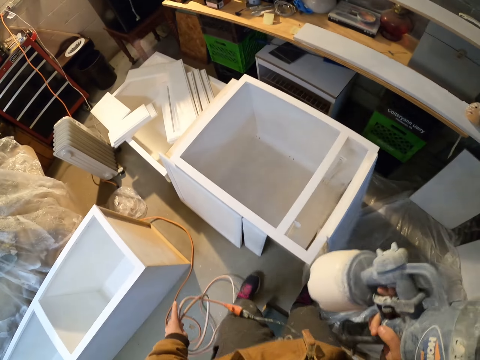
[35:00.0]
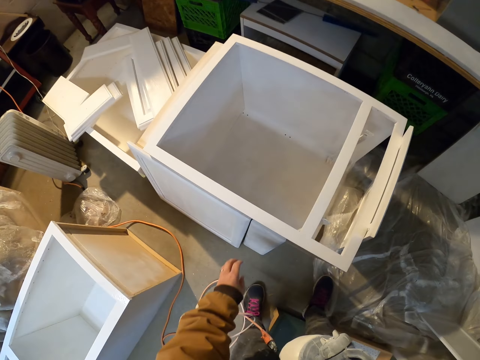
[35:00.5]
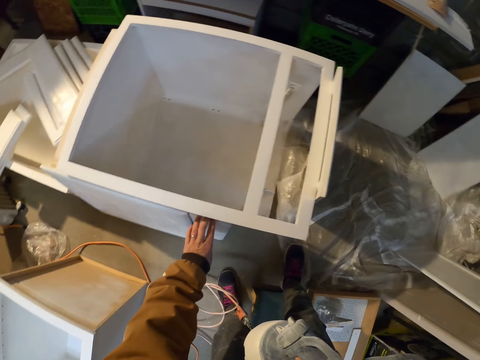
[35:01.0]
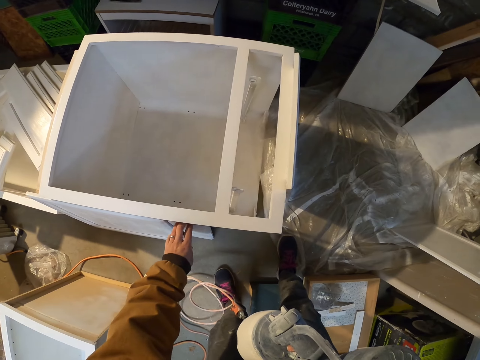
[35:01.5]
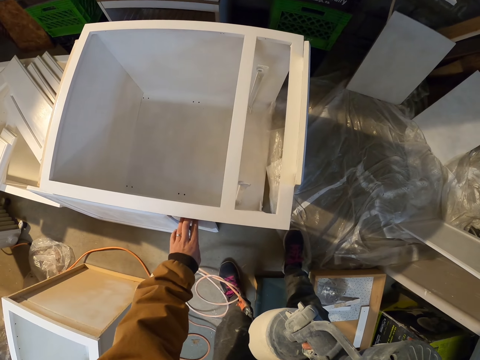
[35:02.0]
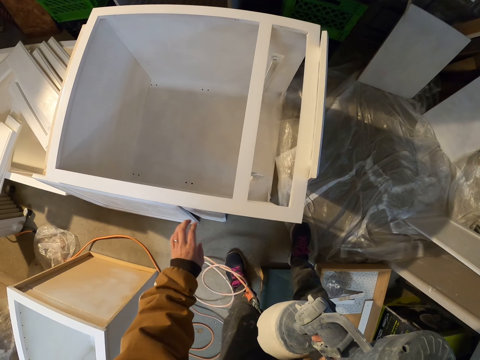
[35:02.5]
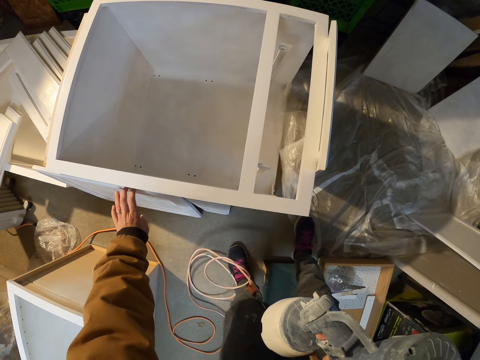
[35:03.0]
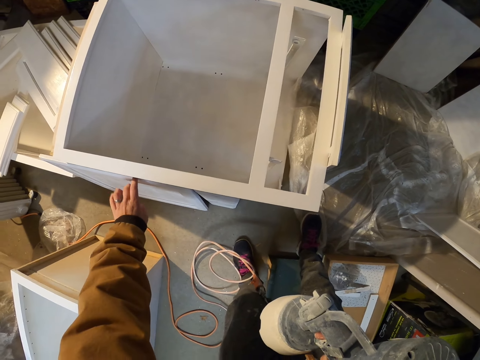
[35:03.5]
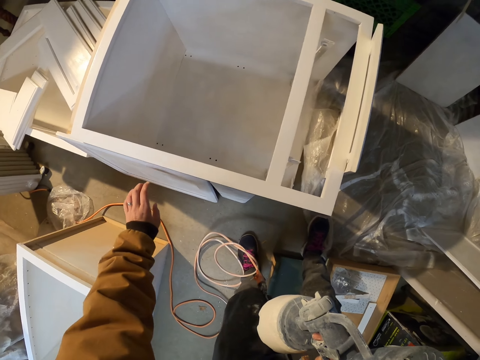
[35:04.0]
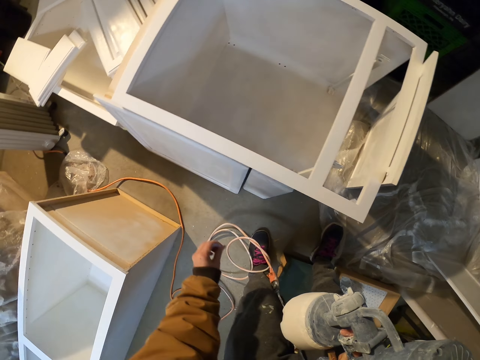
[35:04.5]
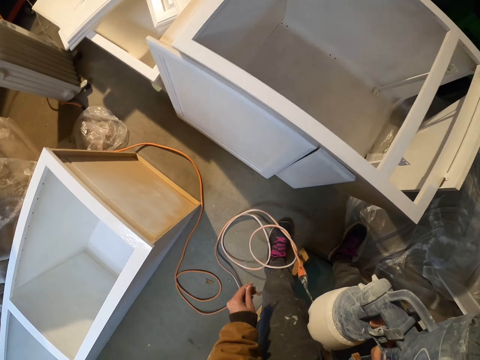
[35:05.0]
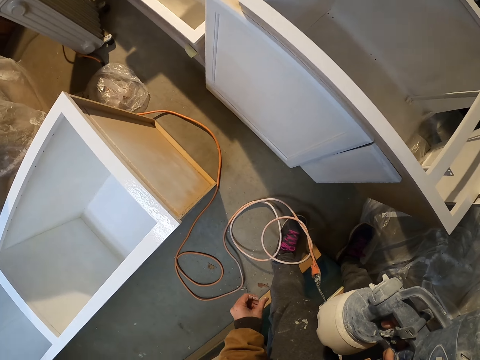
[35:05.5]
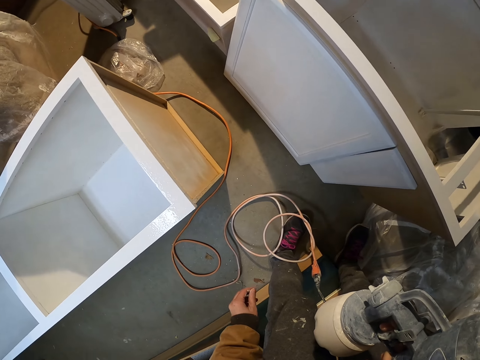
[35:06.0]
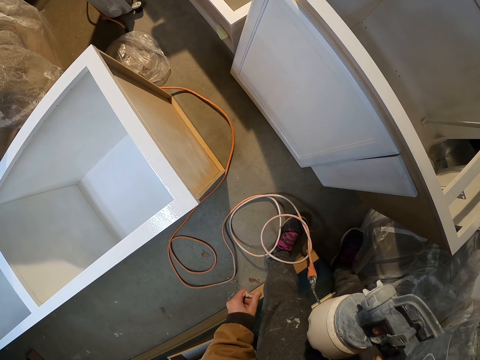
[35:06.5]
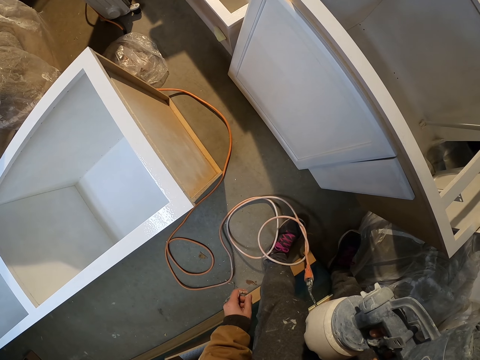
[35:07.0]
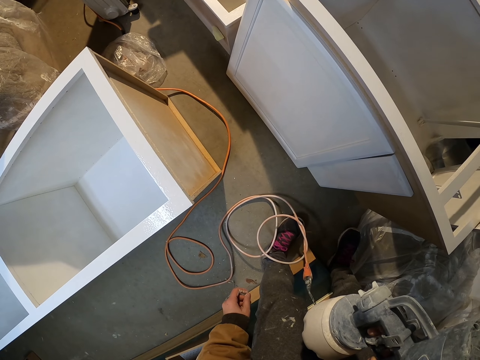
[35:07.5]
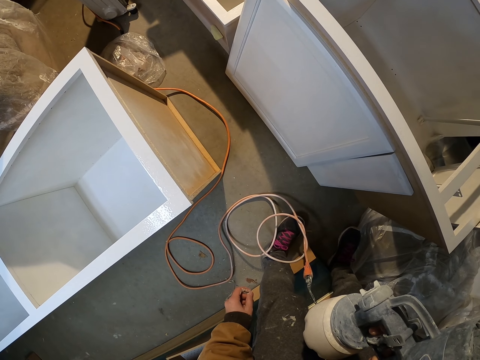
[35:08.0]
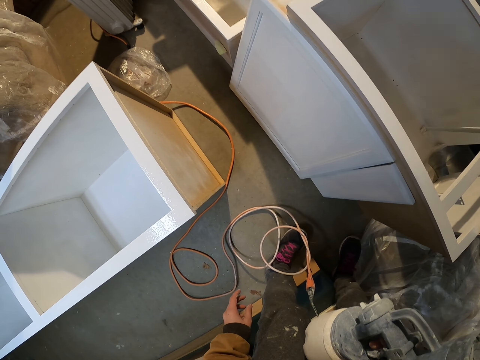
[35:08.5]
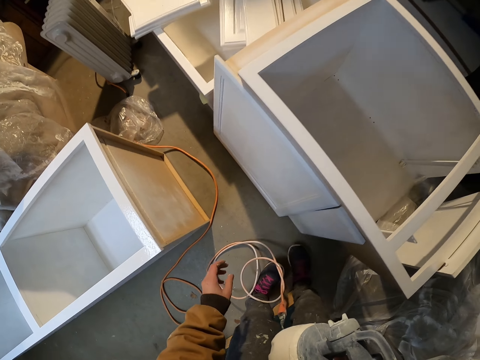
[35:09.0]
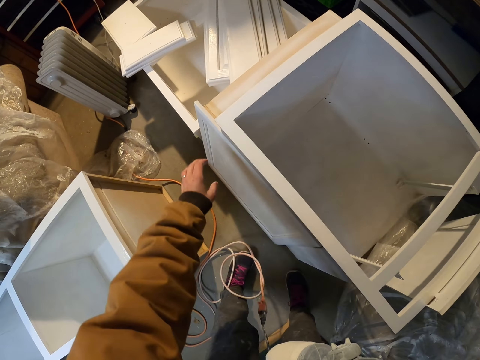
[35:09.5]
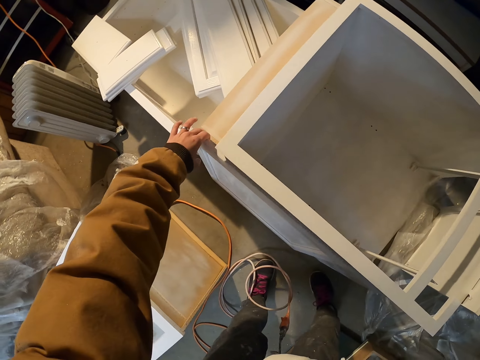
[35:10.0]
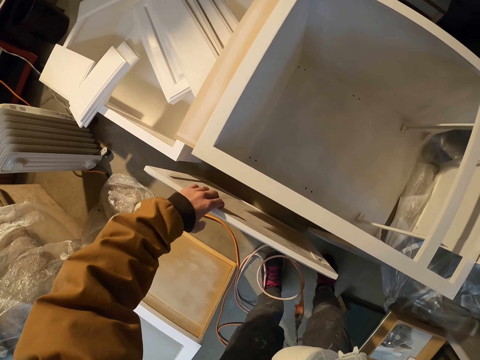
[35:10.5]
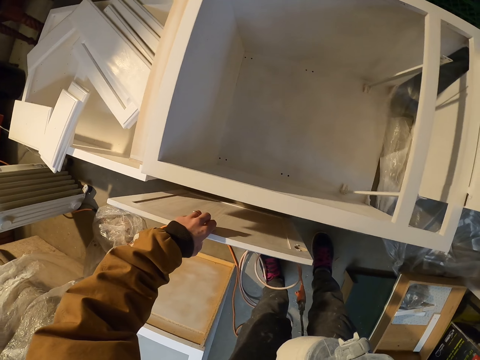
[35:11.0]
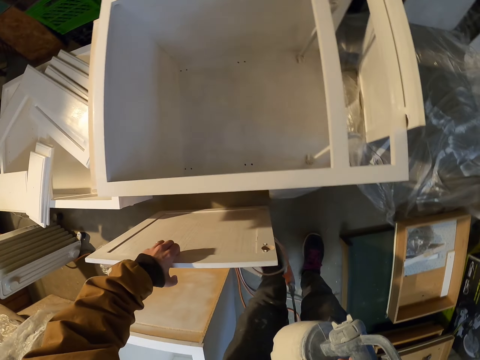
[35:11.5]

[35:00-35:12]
The camera wearer touches the board. They look at the structure. They take the door.

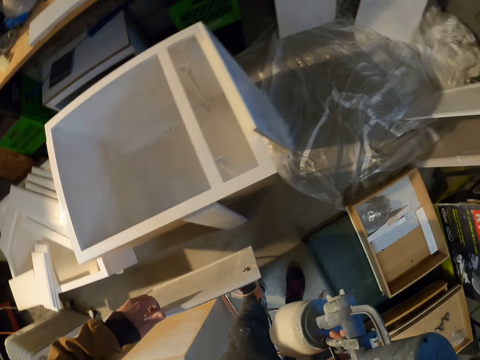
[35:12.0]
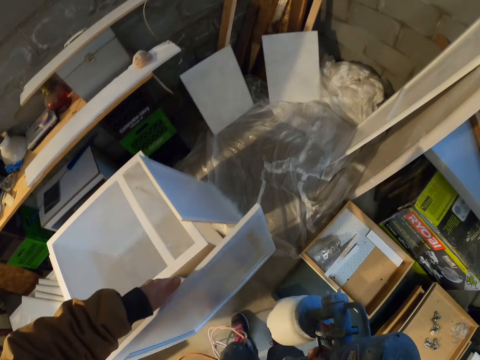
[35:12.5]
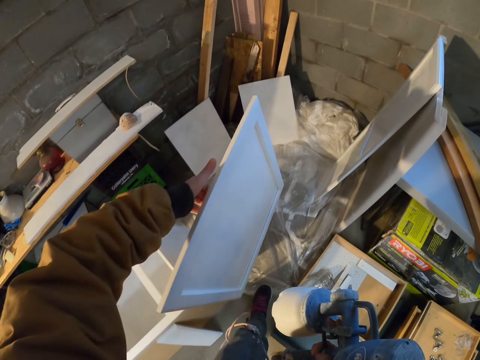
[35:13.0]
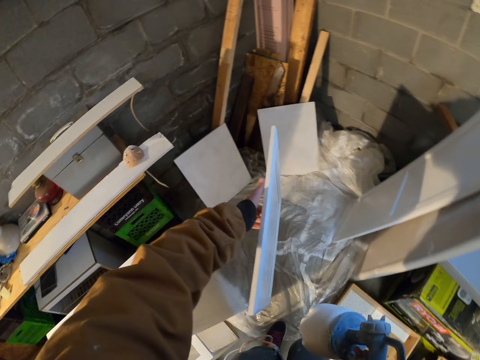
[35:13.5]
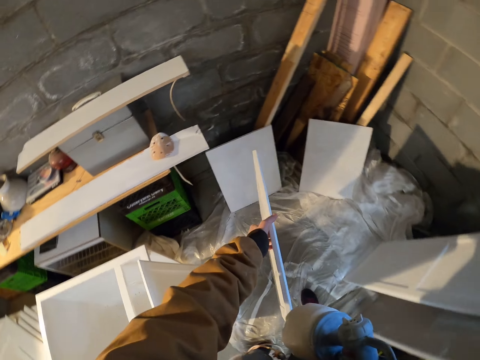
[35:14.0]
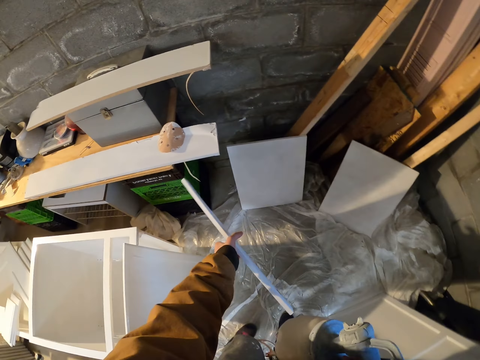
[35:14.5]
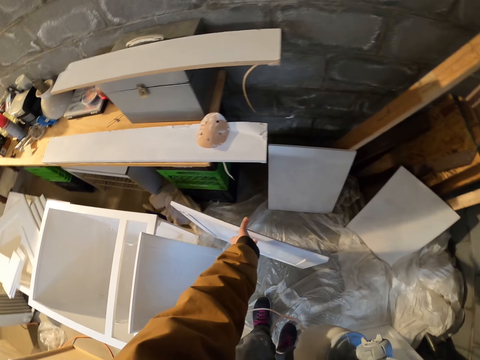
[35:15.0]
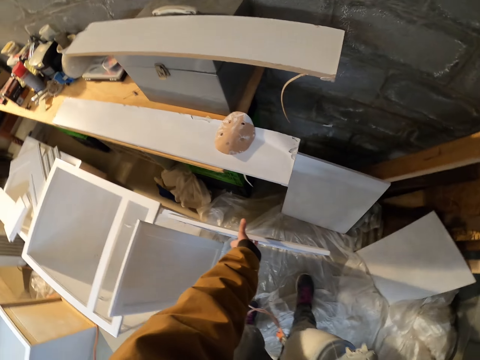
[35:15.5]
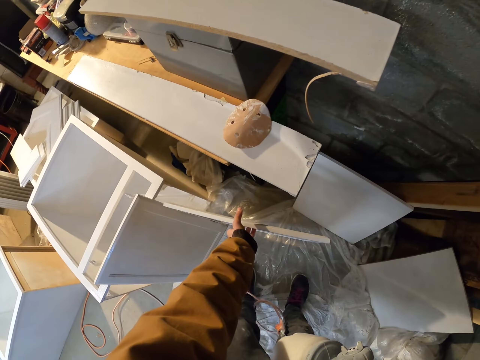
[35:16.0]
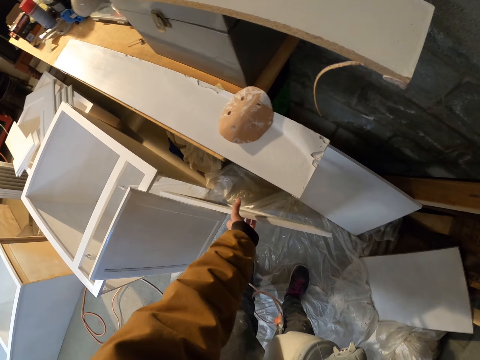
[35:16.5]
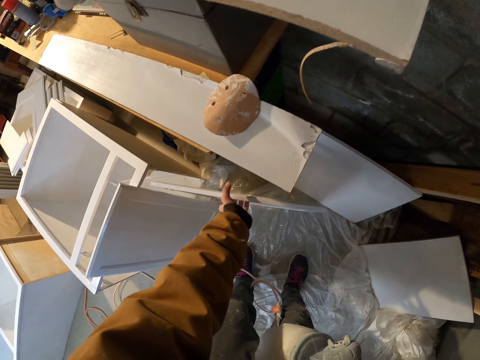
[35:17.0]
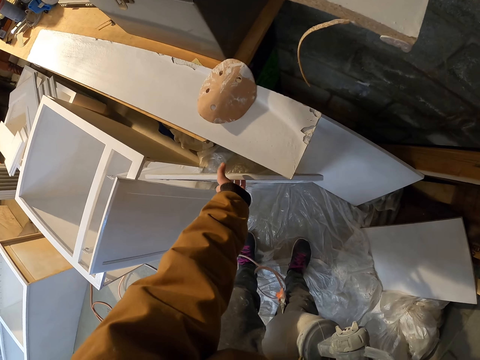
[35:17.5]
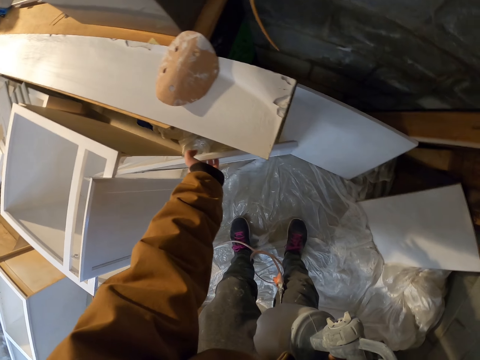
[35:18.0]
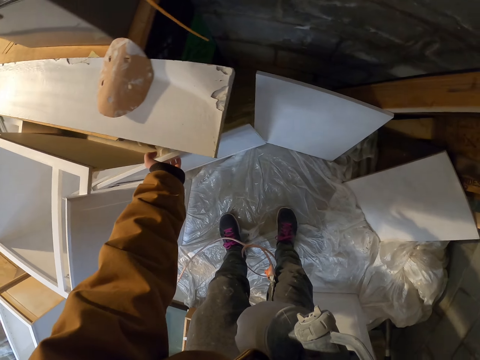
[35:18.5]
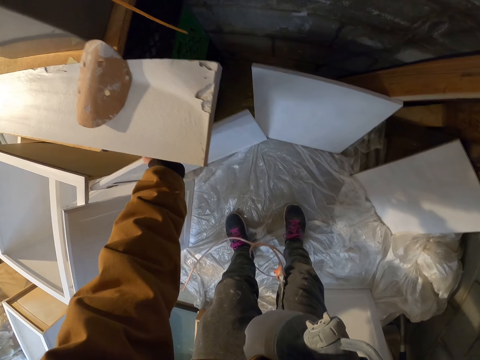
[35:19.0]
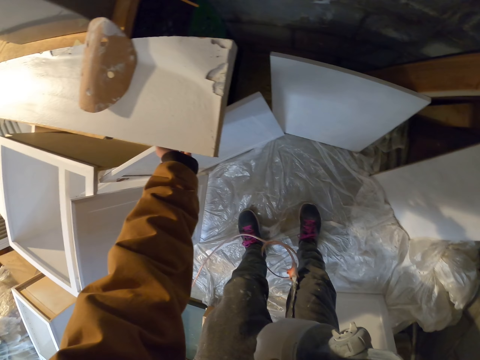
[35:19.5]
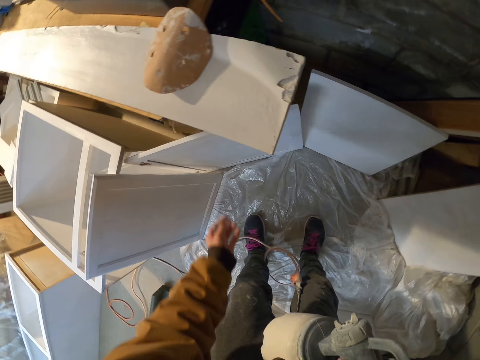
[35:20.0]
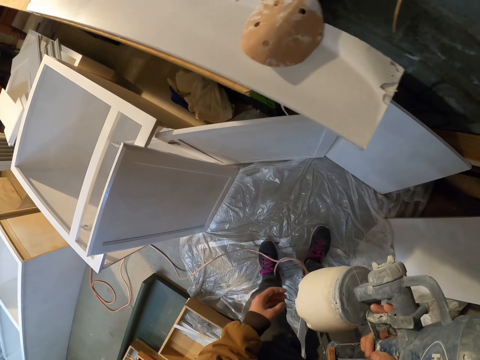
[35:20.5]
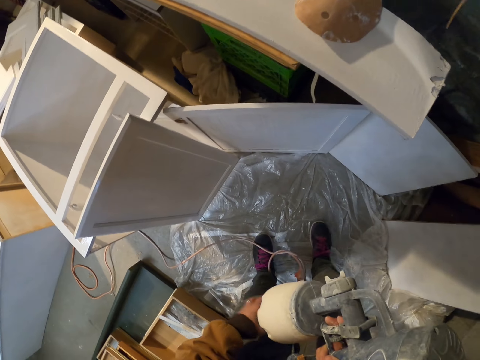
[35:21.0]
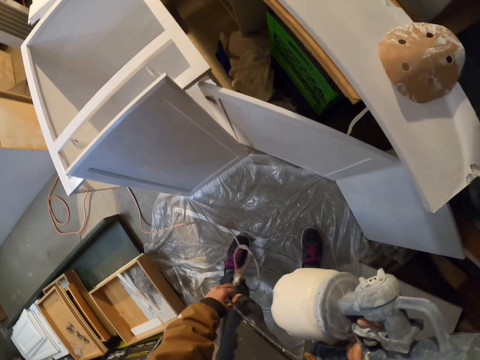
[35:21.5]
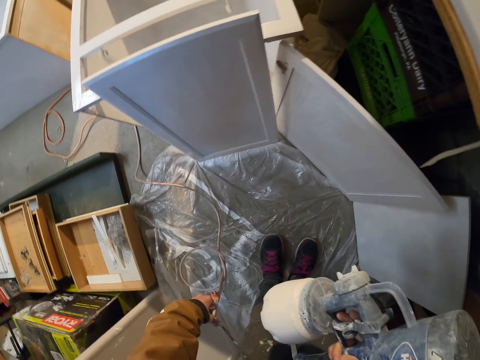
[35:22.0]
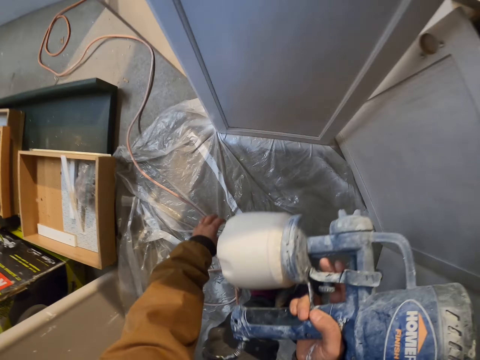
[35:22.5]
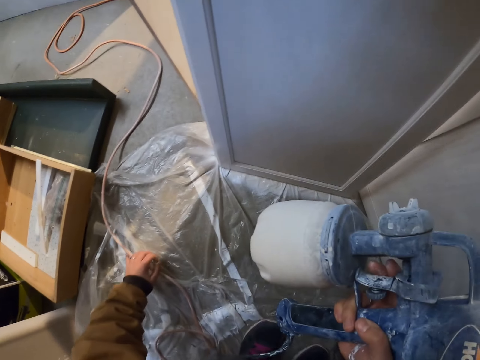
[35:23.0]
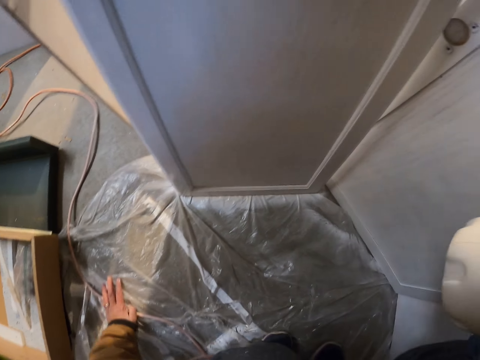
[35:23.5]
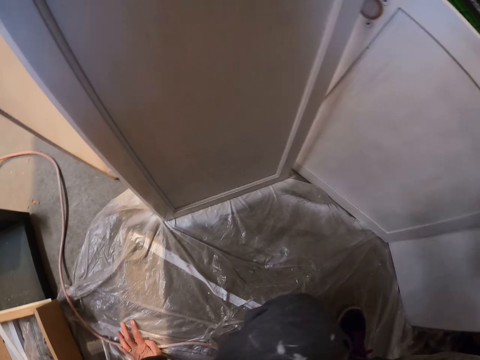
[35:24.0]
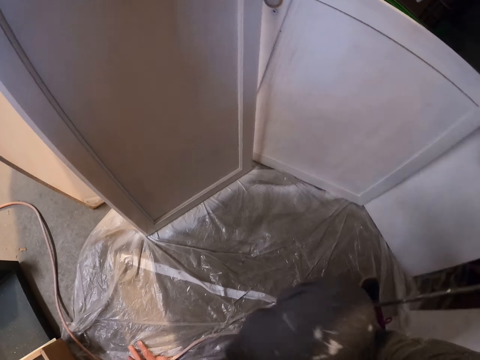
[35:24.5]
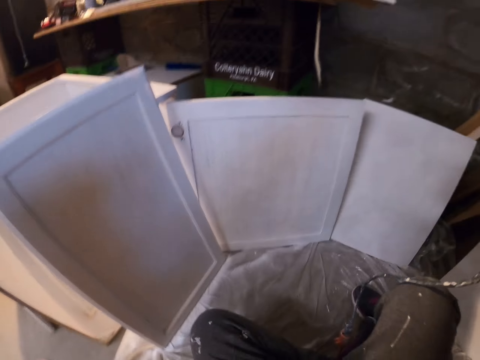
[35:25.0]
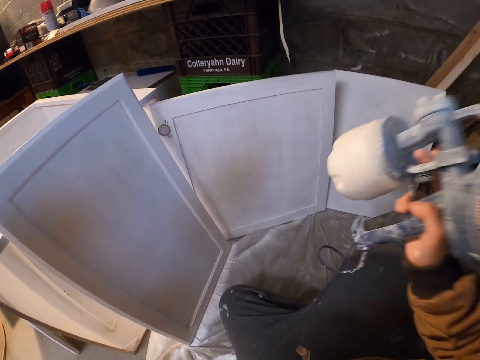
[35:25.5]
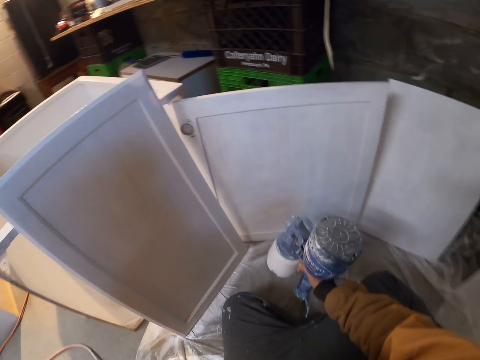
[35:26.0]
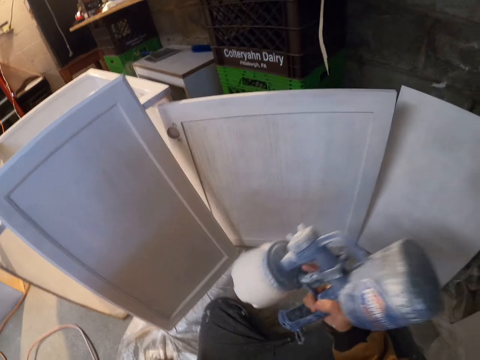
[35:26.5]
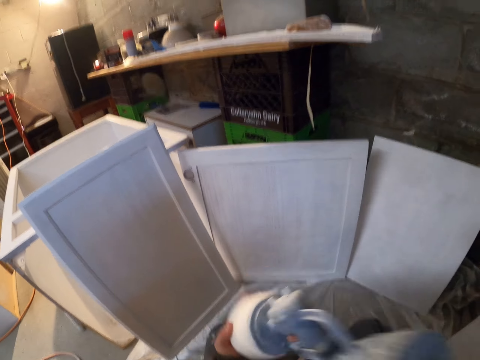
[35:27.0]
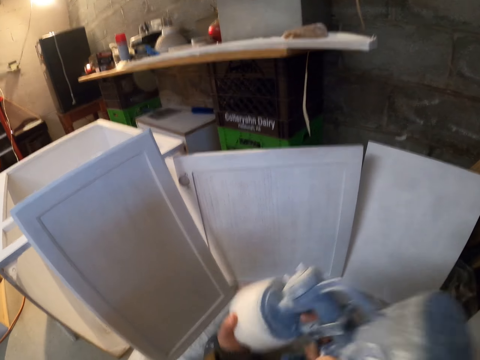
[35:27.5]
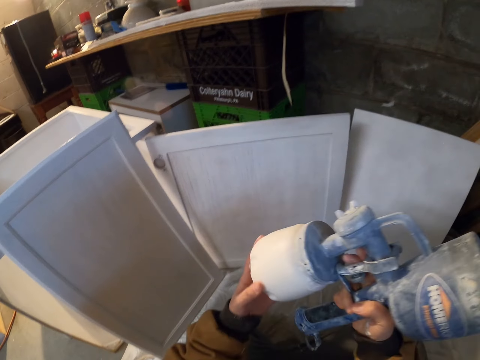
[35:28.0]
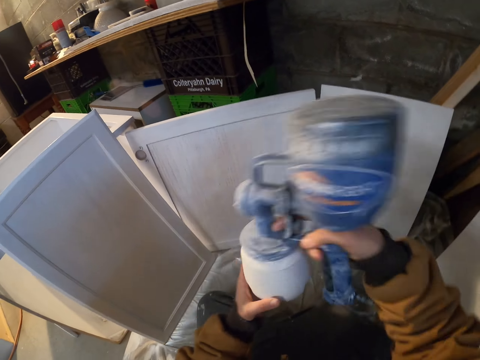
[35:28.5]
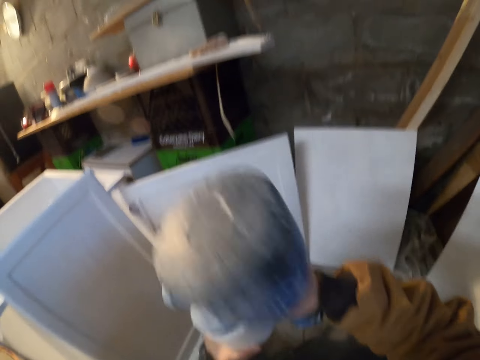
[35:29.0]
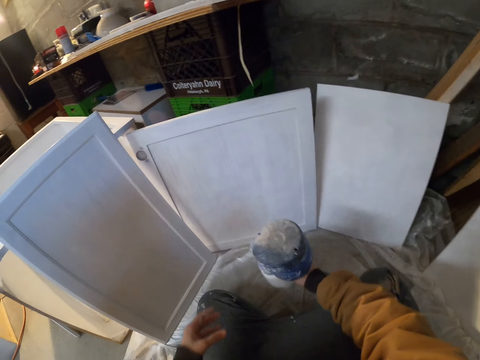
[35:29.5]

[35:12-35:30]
The camera wearer picks up the board. They carry the door. They drop the board. They walk around. They put the door aside. They lift the paint sprayer. They kneel down. They open the paint pot. They shake the paint sprayer.
